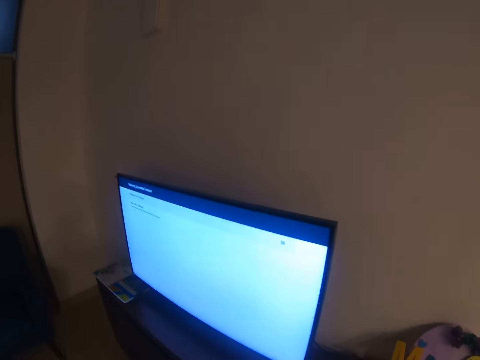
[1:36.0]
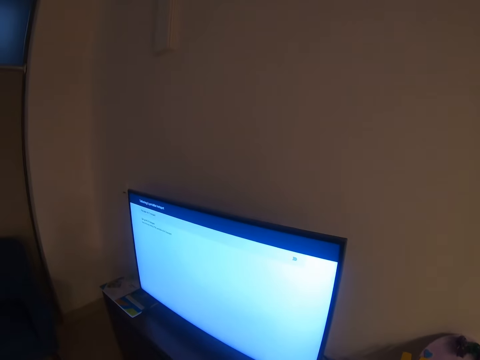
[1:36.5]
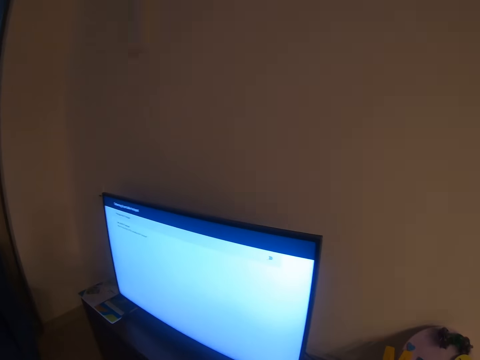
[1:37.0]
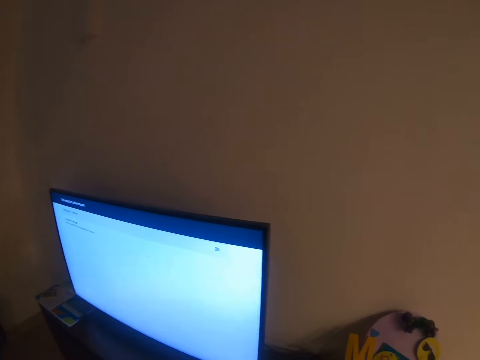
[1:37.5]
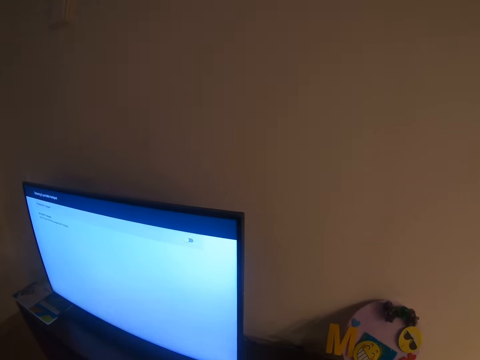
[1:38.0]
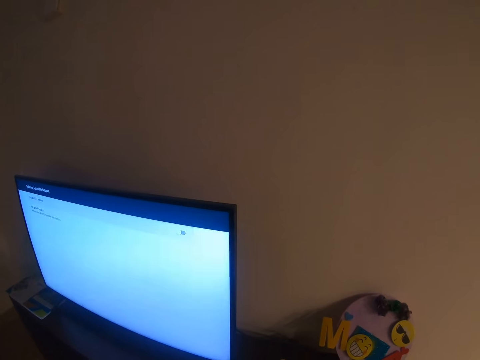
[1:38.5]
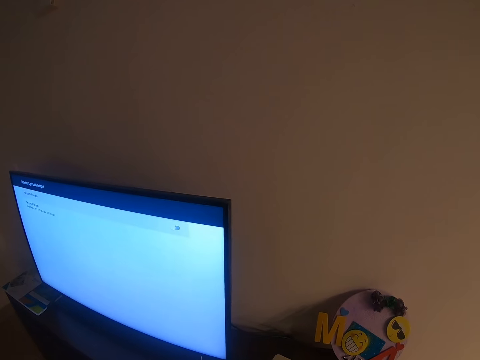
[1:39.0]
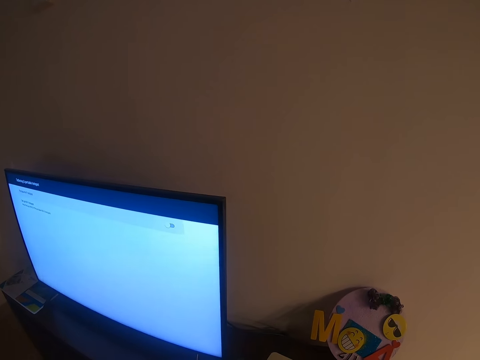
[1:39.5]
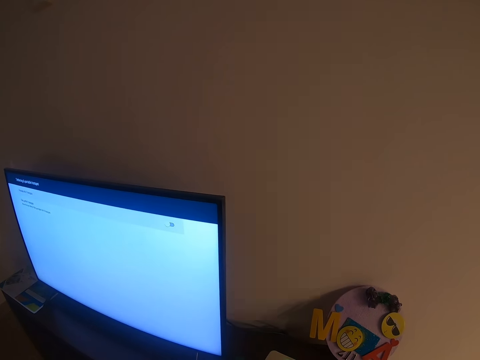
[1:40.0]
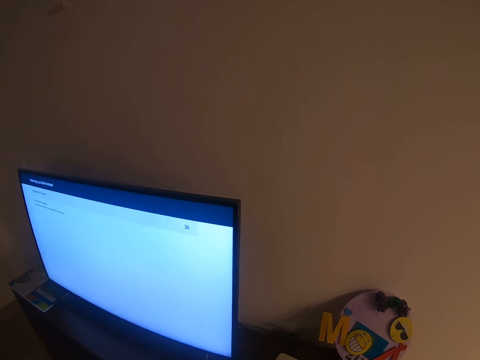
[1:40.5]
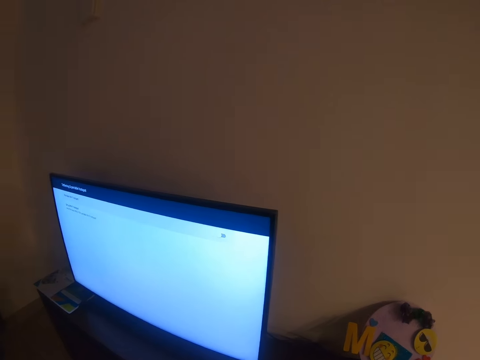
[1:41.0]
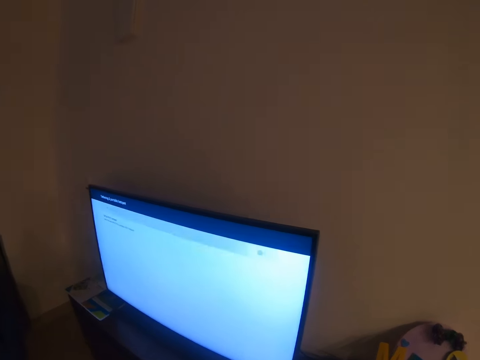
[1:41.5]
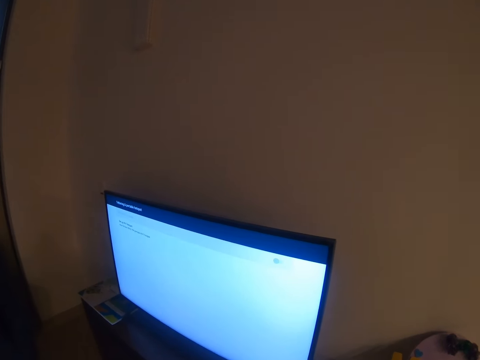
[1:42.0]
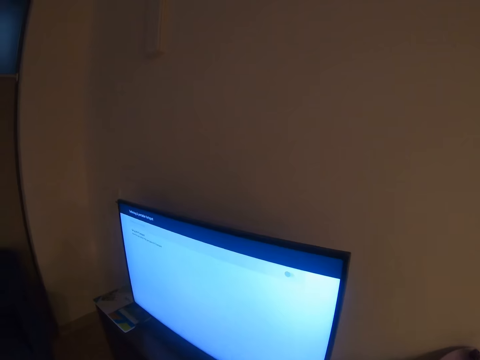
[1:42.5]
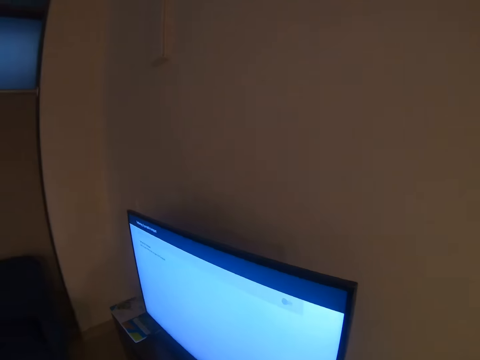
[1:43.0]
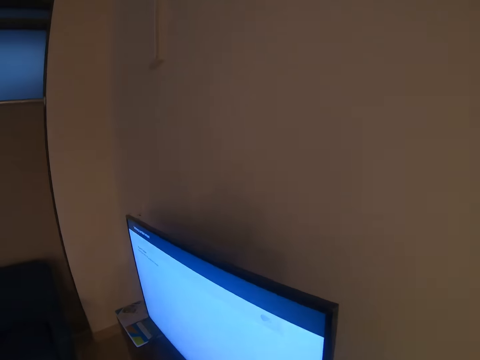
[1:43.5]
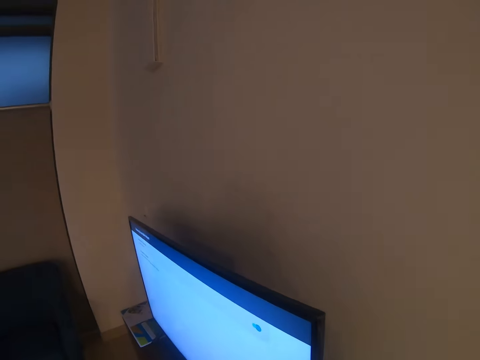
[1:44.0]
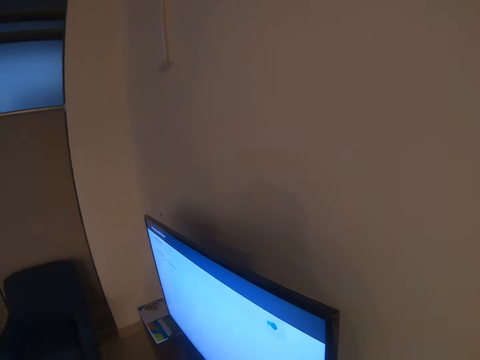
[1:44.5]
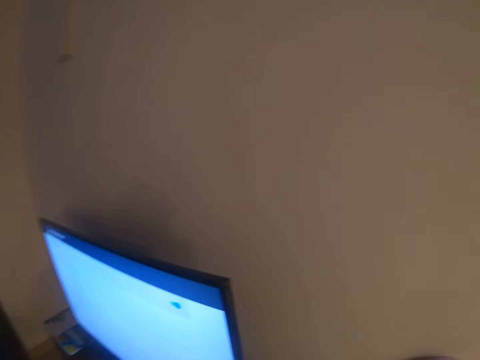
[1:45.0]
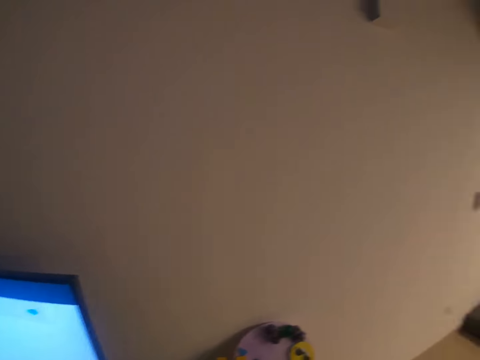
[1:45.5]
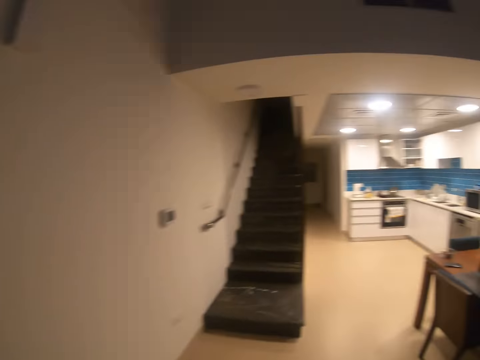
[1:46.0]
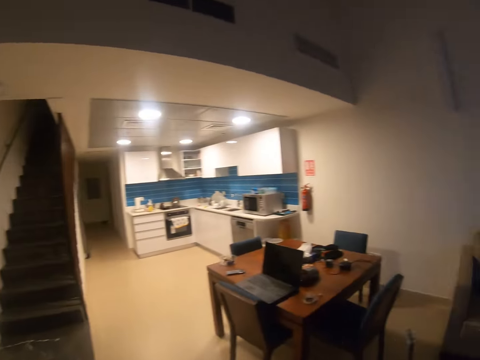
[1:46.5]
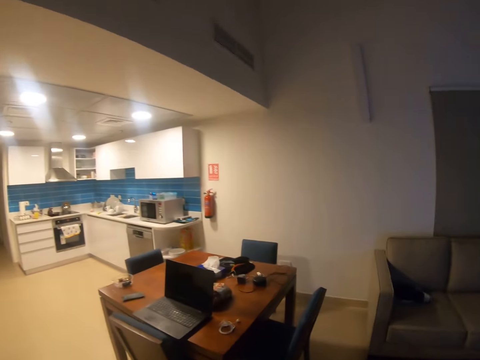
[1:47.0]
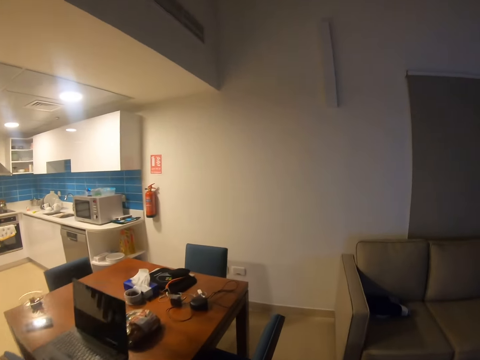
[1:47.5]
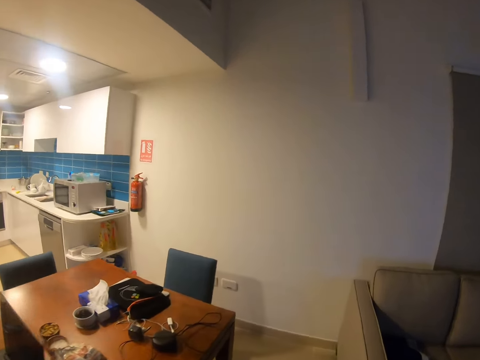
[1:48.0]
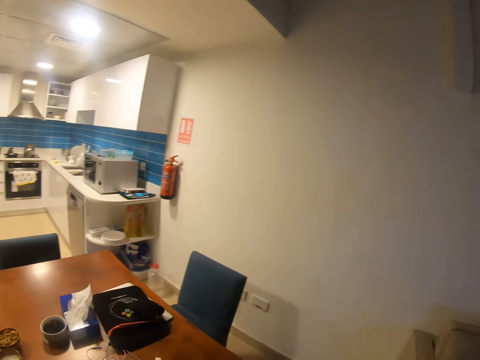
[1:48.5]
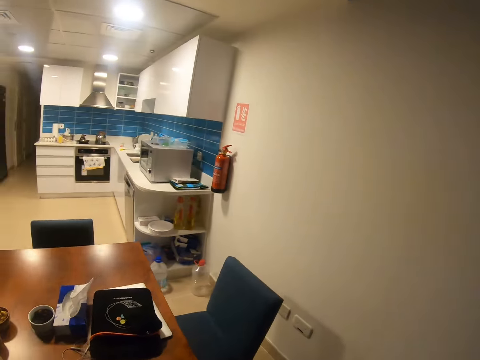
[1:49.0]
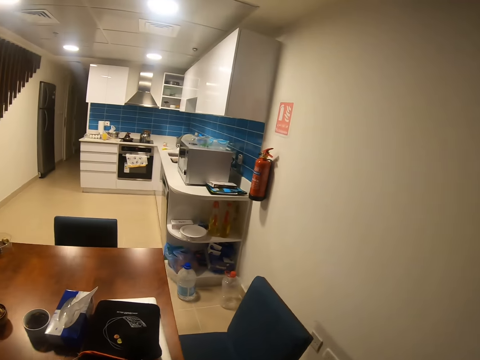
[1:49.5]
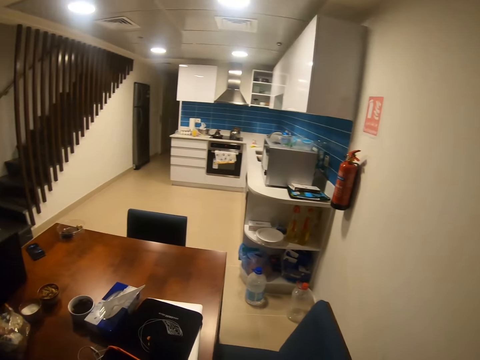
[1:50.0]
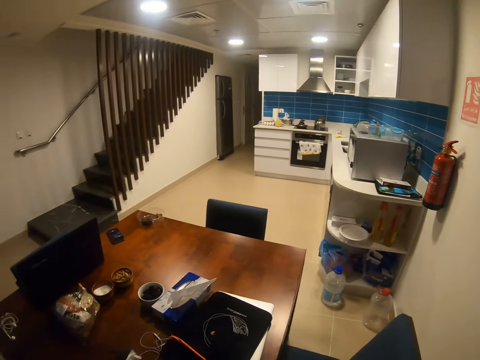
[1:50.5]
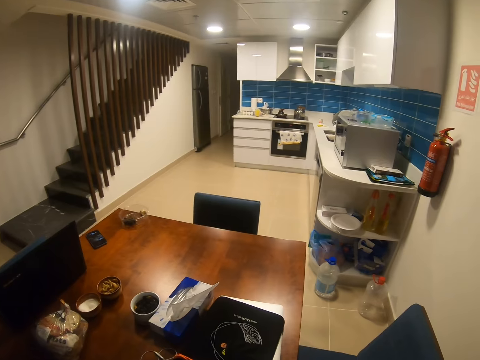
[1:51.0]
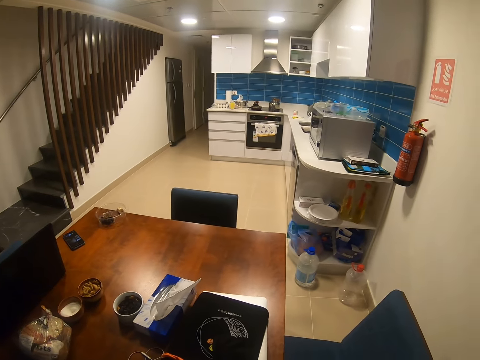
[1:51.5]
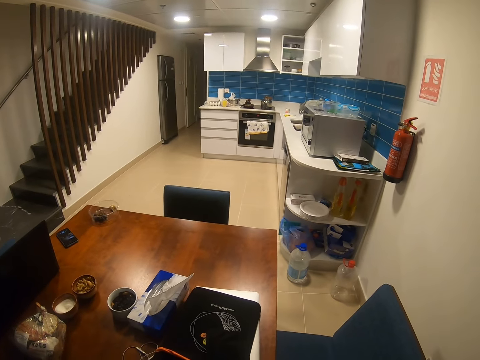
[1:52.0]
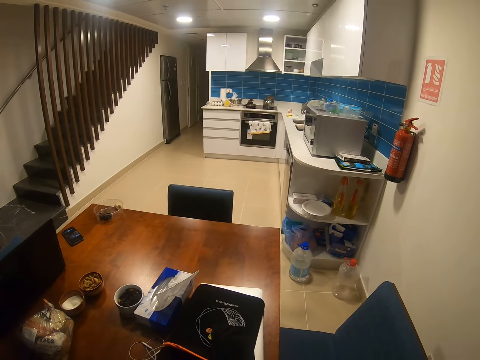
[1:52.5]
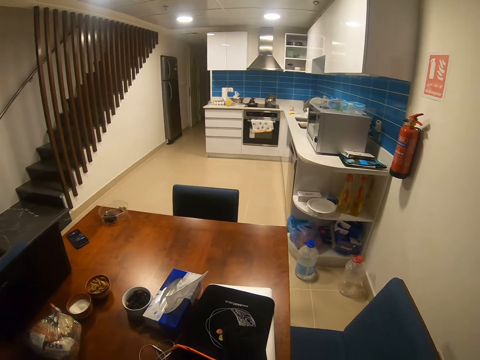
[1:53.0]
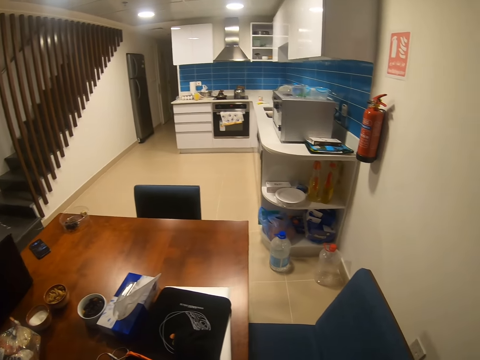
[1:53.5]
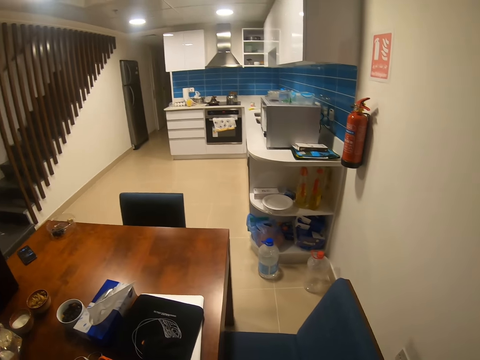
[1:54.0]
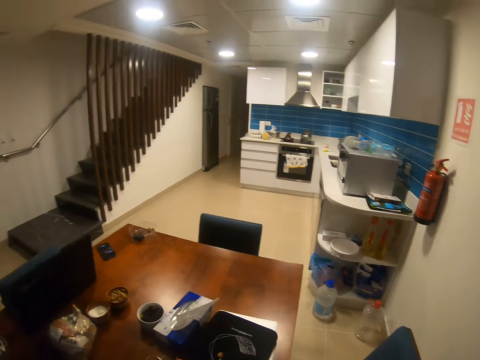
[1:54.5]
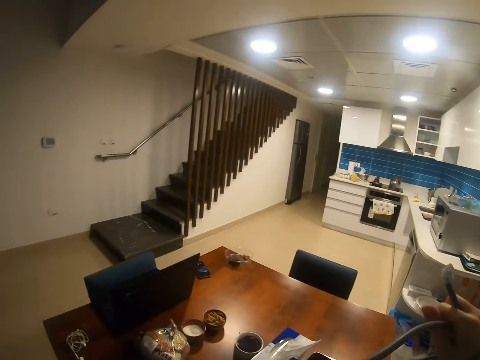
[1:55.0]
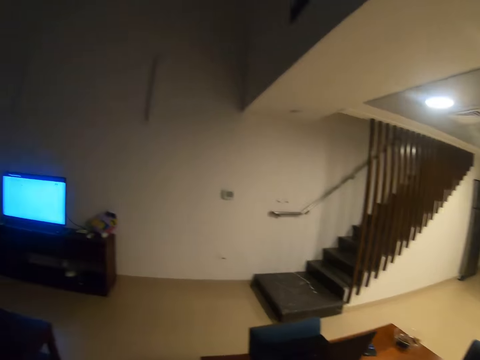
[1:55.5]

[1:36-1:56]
The camera wearer looks around. They stand to check whether there is a connection from the television screen. They walk around. They return back with an ethernet cable to the living room. They look around.

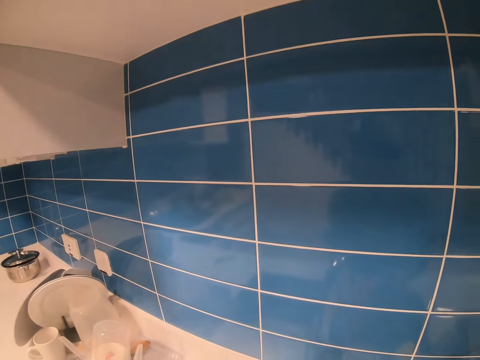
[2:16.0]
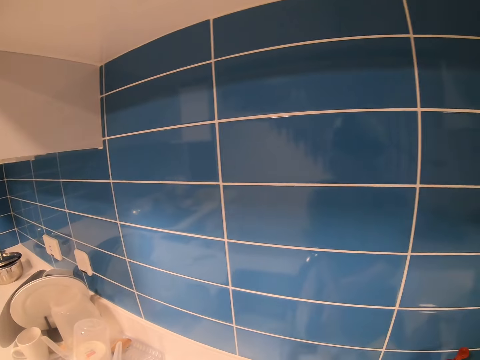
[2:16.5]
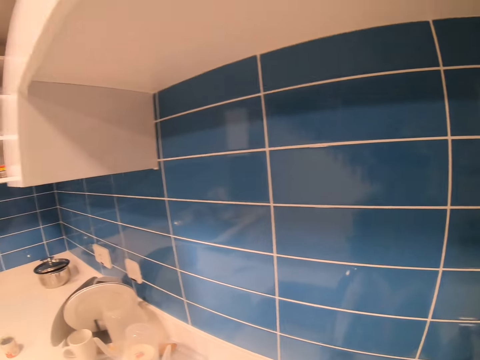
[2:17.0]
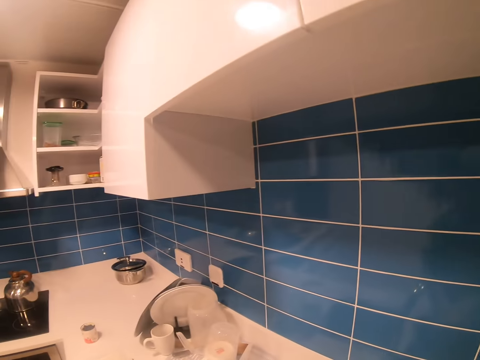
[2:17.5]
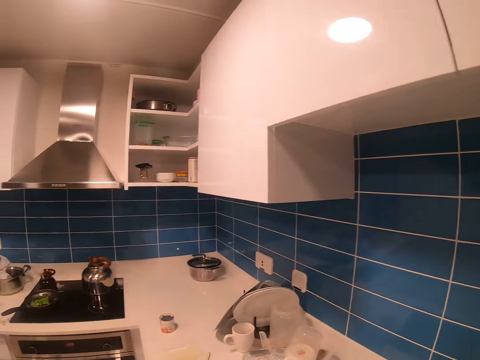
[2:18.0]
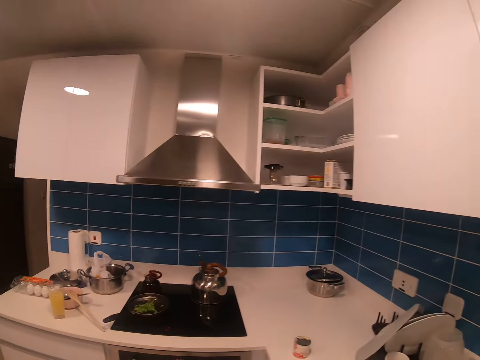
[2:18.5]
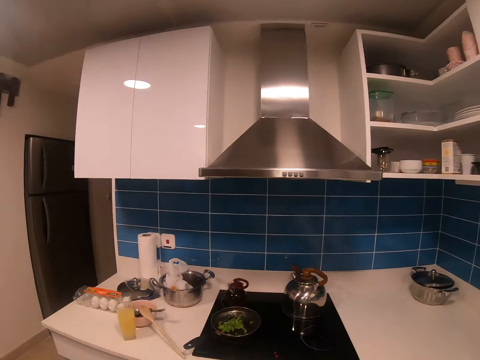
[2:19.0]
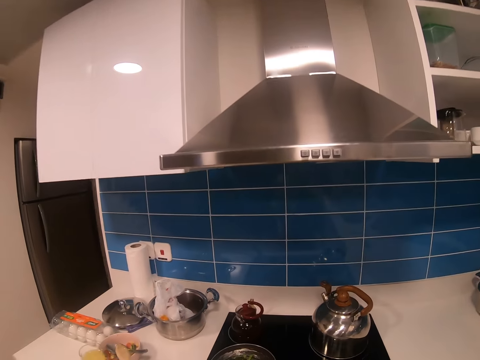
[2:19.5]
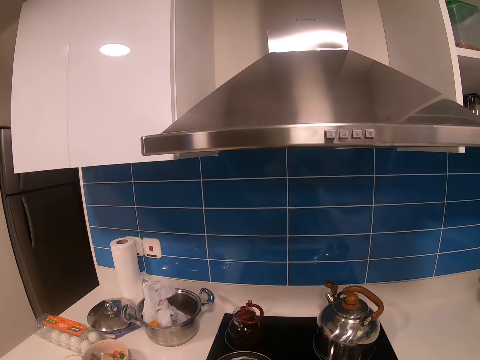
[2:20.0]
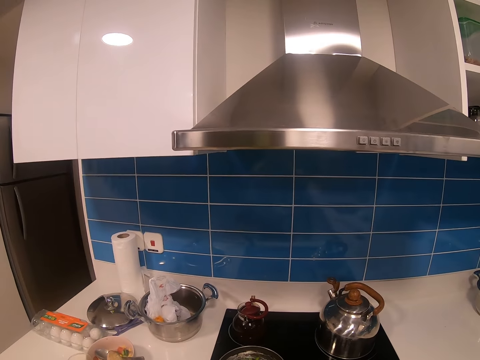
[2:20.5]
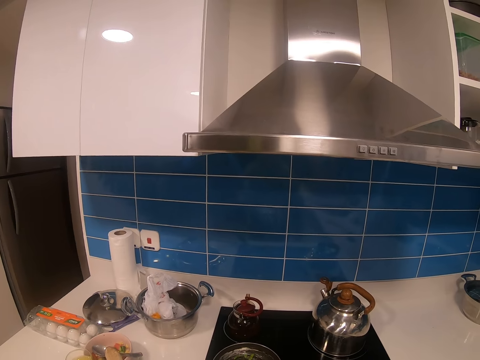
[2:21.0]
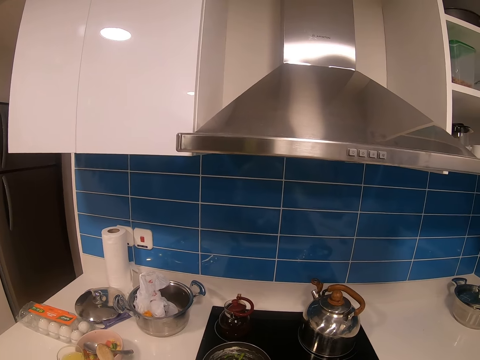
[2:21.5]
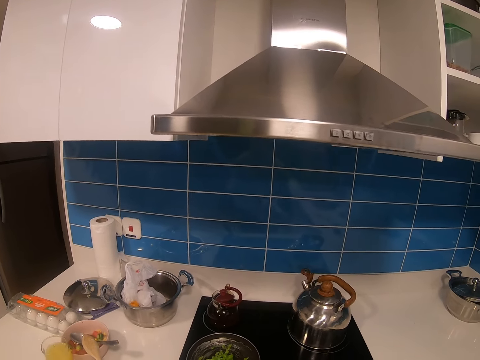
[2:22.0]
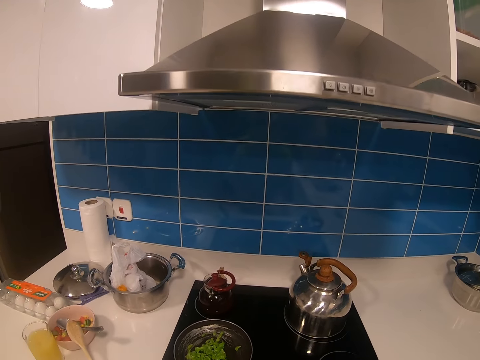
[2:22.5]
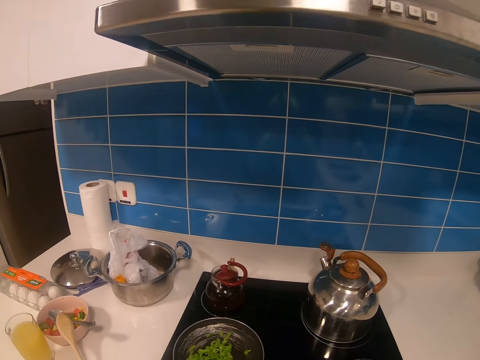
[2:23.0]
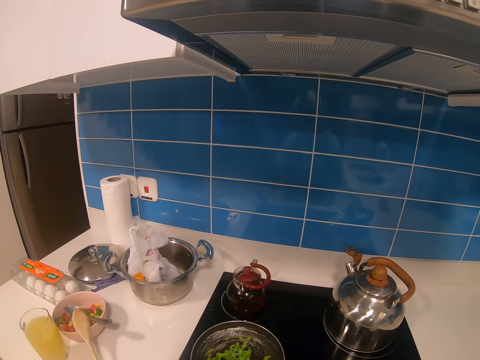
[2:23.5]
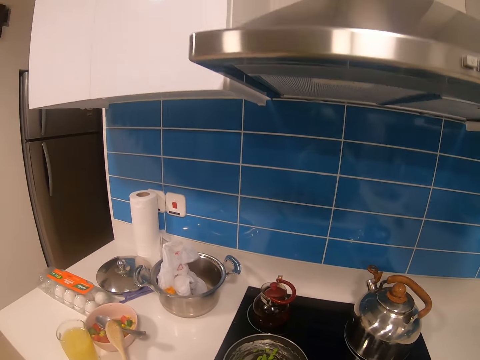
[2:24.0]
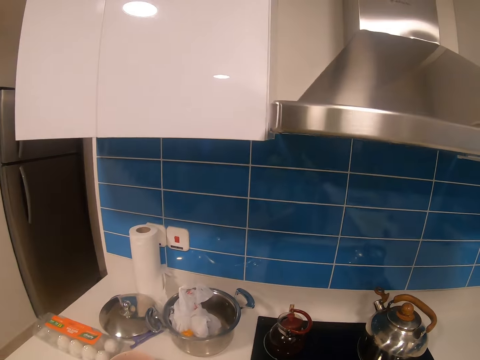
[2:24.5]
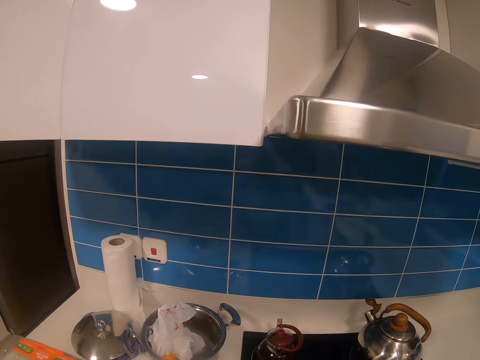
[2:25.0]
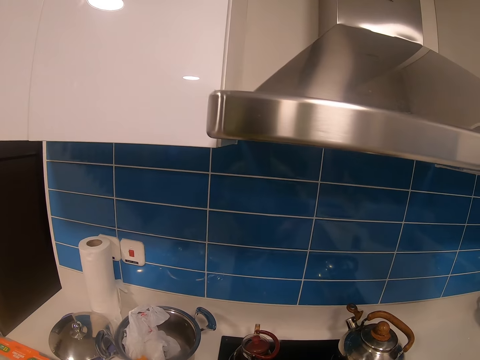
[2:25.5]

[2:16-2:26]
The camera wearer switches off the tap. They are now walking towards the cooking area. They are now wiping hands with a hand towel. They put down the towel. They pick up the spoon.
